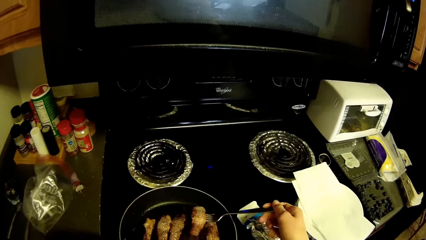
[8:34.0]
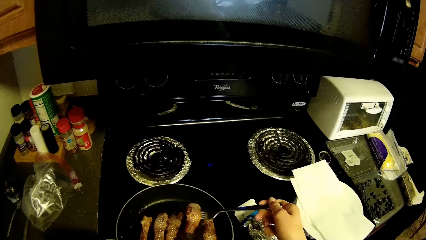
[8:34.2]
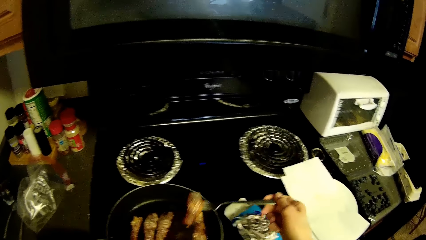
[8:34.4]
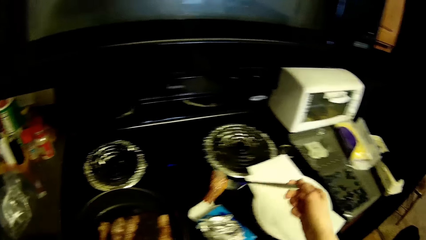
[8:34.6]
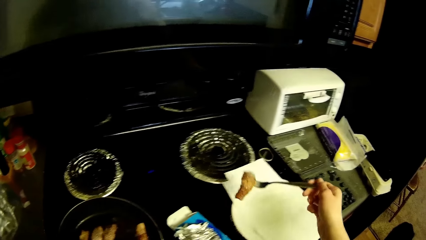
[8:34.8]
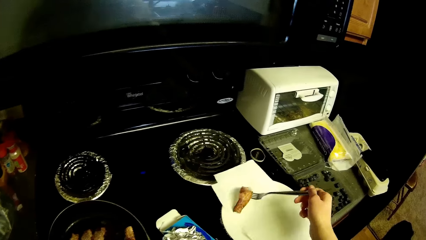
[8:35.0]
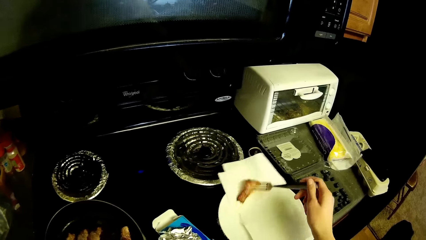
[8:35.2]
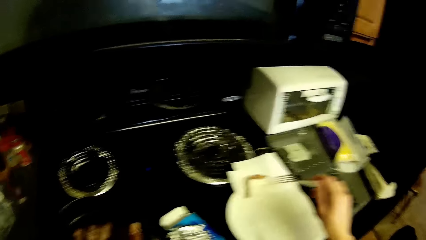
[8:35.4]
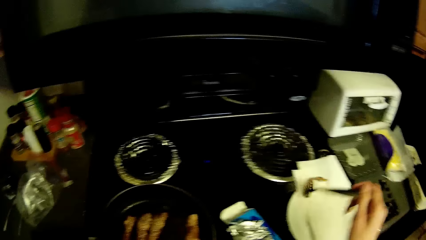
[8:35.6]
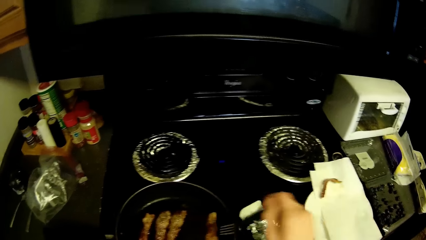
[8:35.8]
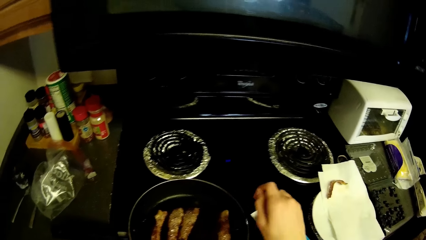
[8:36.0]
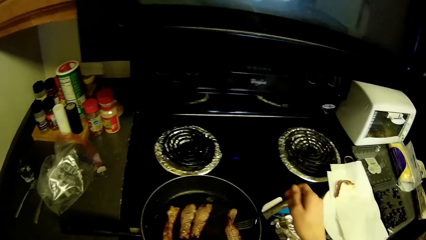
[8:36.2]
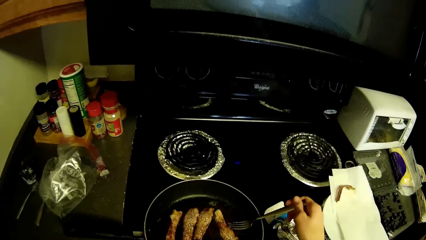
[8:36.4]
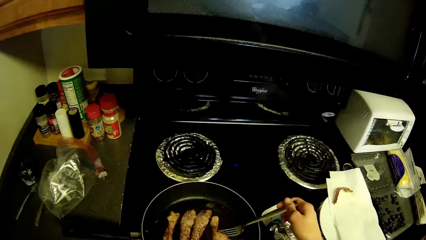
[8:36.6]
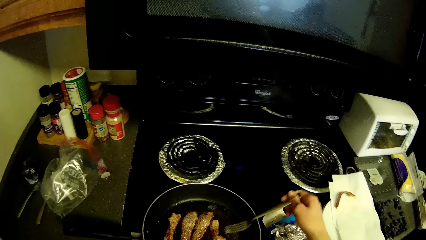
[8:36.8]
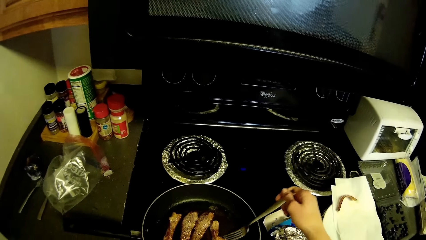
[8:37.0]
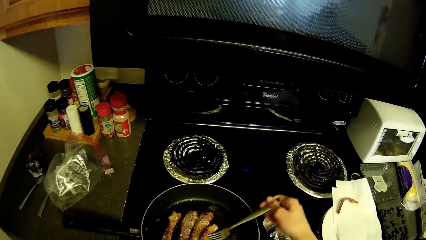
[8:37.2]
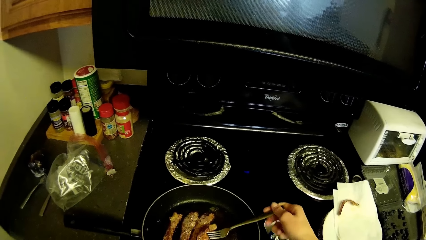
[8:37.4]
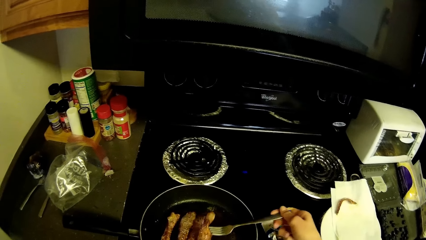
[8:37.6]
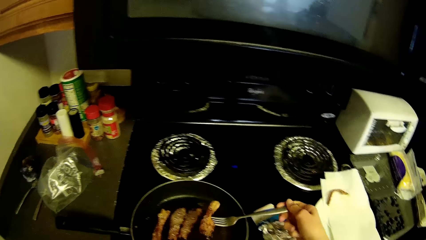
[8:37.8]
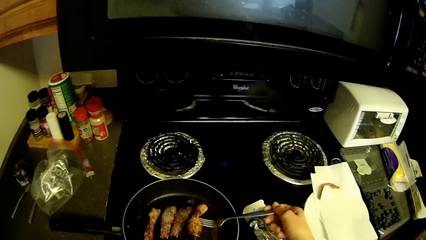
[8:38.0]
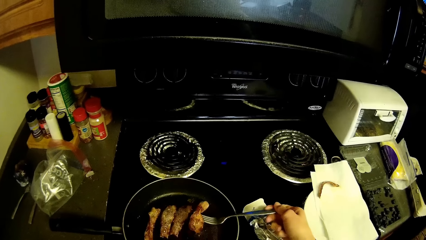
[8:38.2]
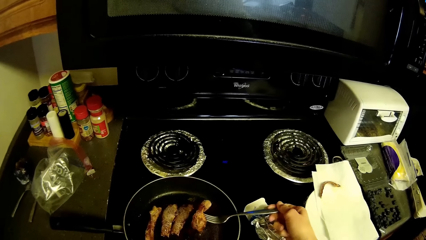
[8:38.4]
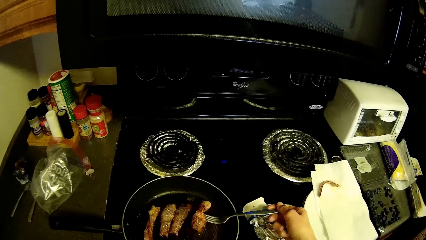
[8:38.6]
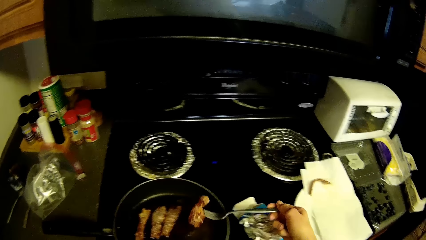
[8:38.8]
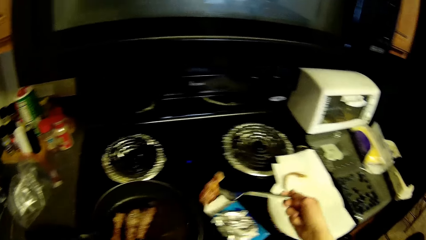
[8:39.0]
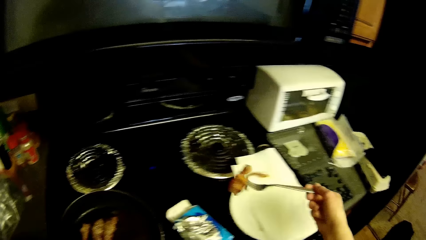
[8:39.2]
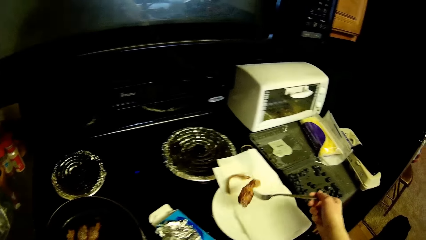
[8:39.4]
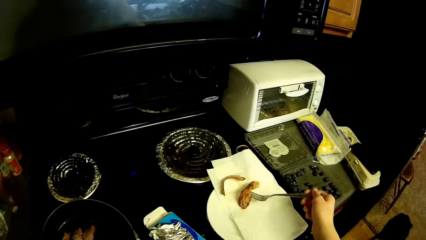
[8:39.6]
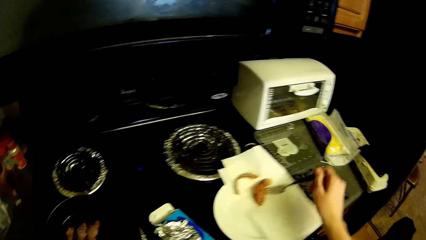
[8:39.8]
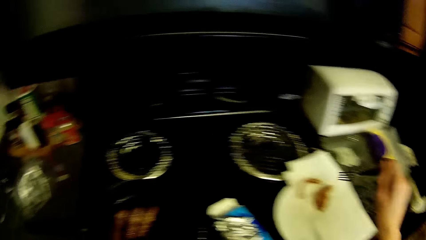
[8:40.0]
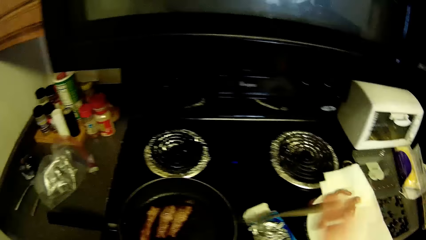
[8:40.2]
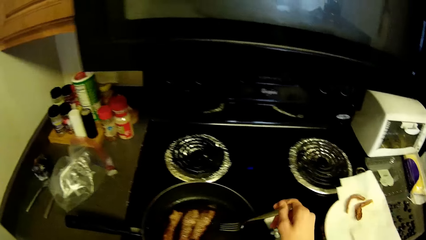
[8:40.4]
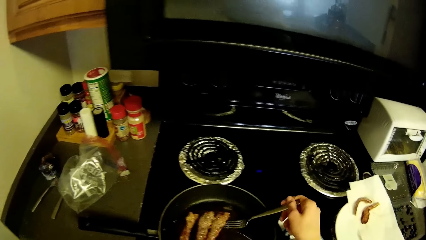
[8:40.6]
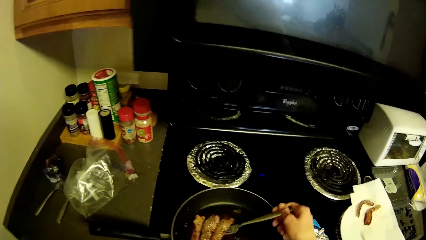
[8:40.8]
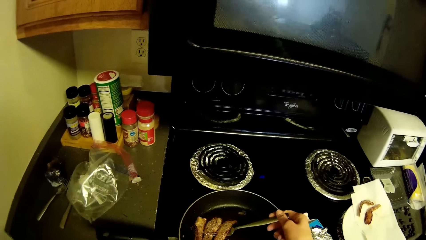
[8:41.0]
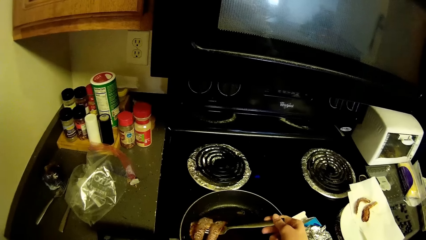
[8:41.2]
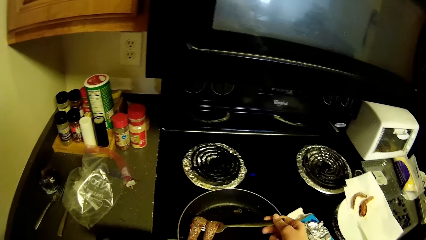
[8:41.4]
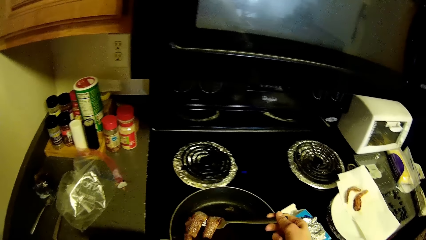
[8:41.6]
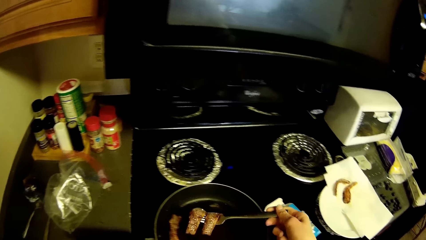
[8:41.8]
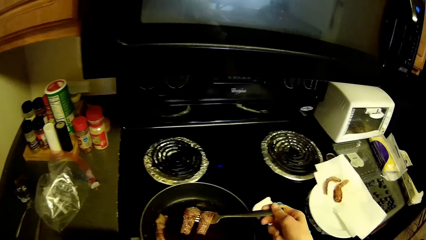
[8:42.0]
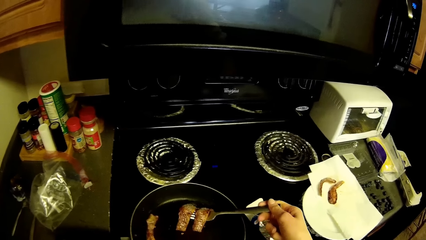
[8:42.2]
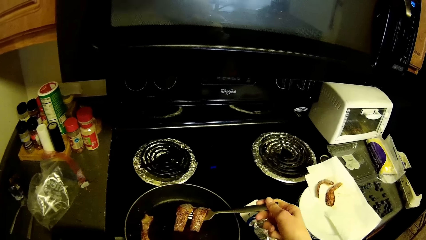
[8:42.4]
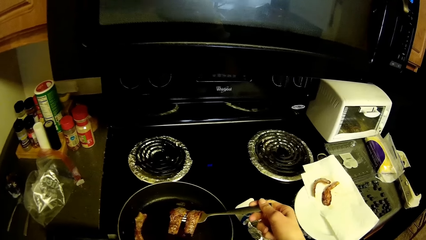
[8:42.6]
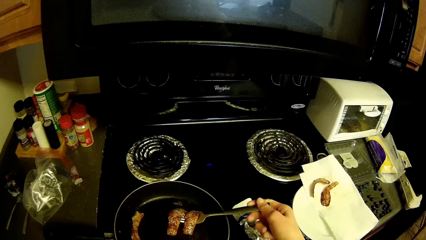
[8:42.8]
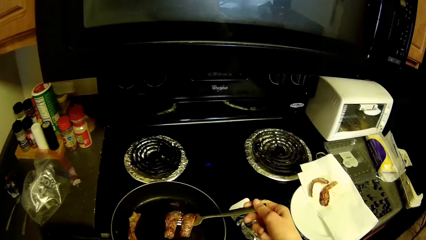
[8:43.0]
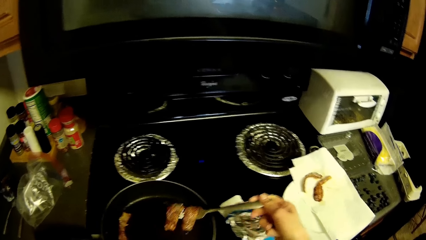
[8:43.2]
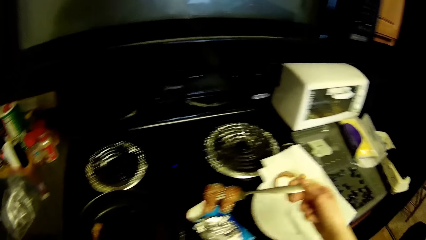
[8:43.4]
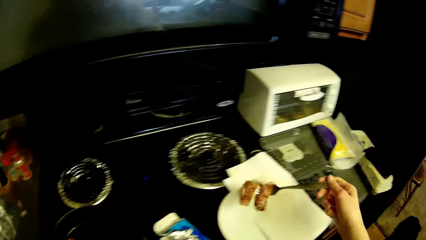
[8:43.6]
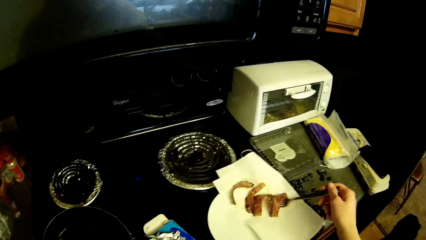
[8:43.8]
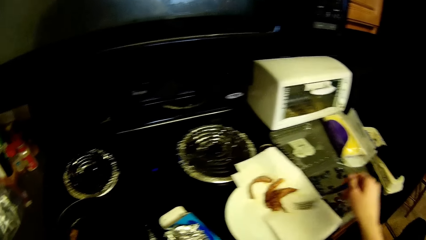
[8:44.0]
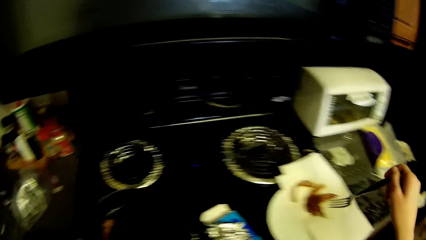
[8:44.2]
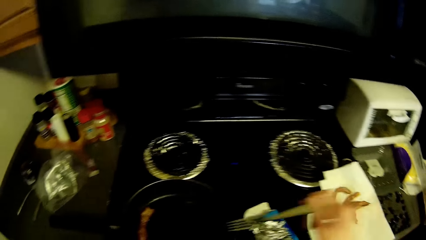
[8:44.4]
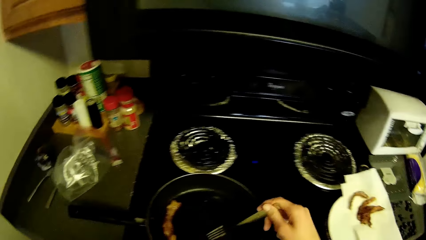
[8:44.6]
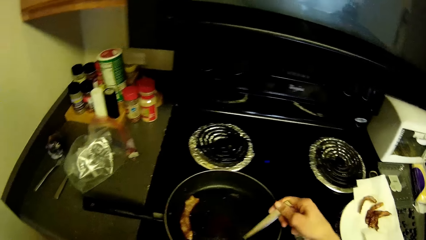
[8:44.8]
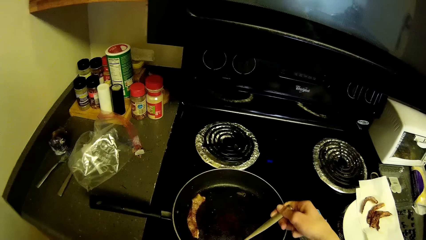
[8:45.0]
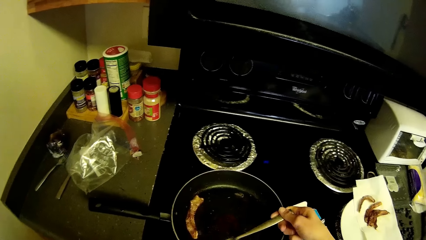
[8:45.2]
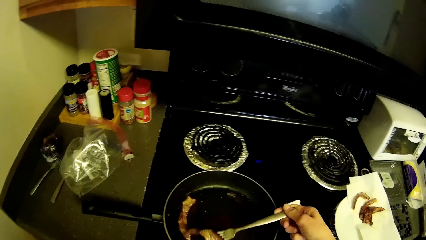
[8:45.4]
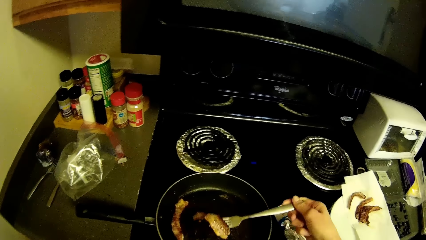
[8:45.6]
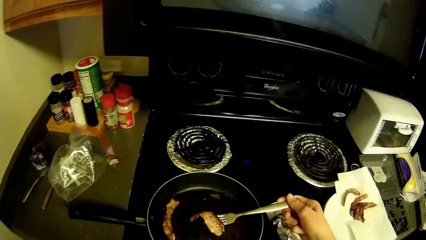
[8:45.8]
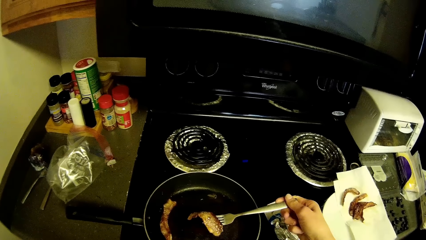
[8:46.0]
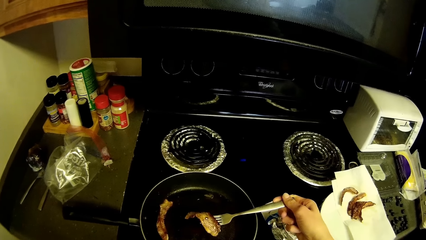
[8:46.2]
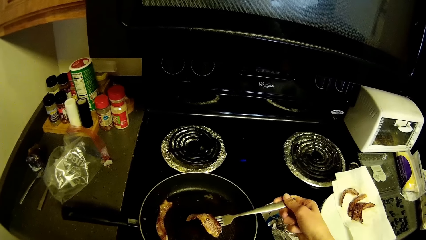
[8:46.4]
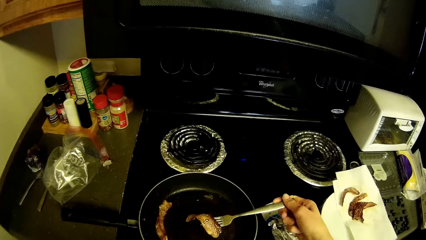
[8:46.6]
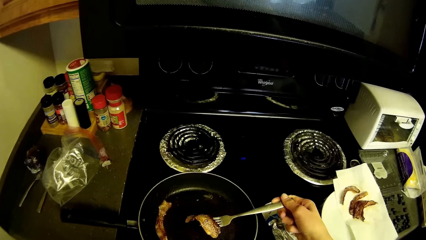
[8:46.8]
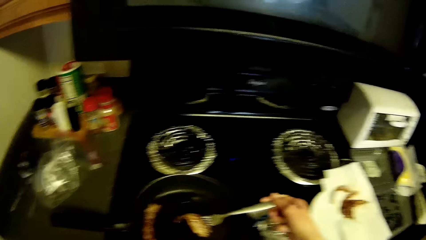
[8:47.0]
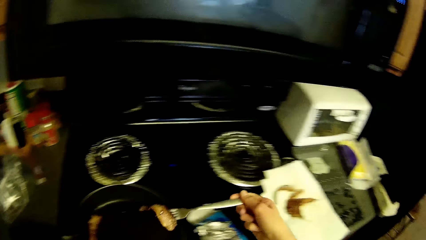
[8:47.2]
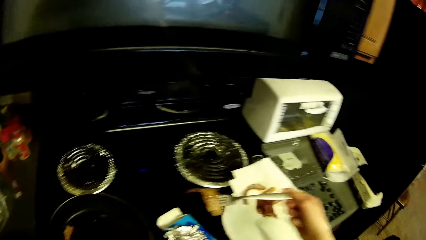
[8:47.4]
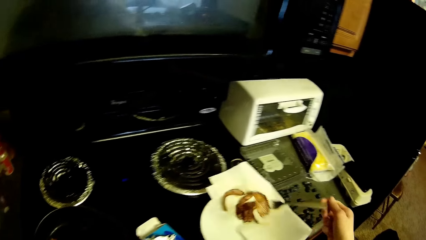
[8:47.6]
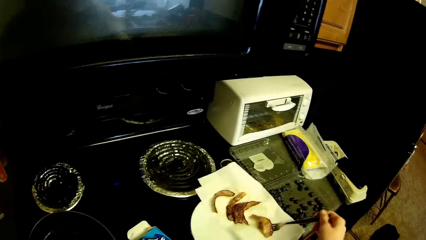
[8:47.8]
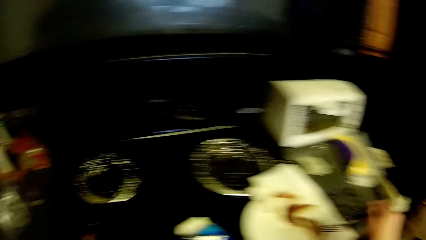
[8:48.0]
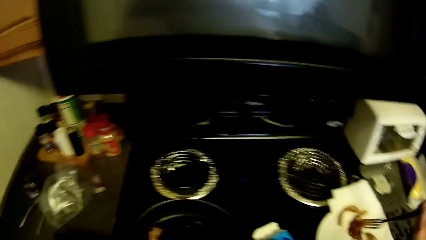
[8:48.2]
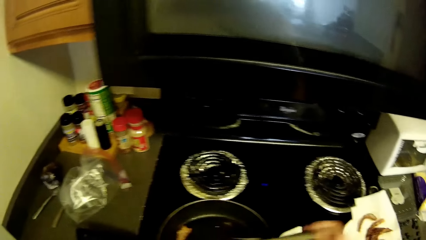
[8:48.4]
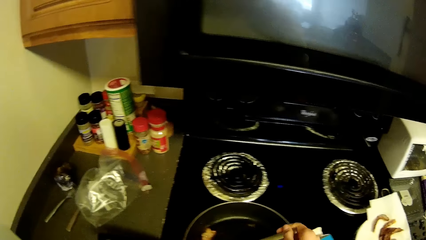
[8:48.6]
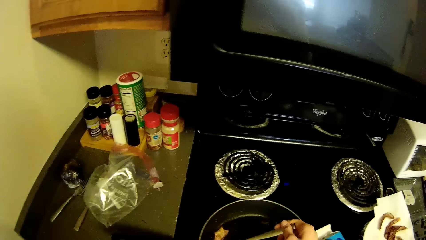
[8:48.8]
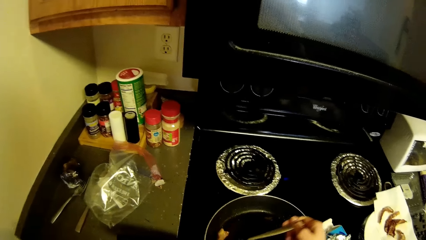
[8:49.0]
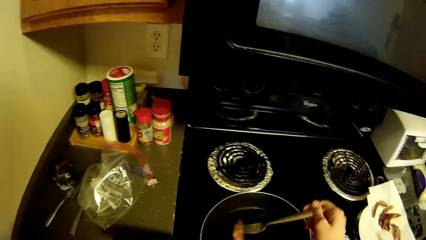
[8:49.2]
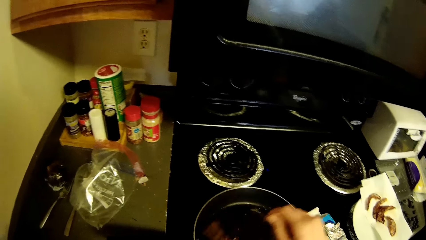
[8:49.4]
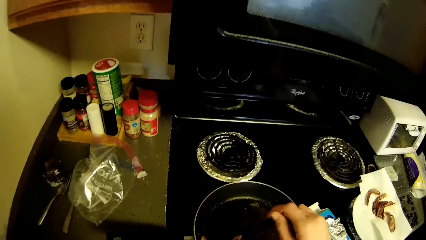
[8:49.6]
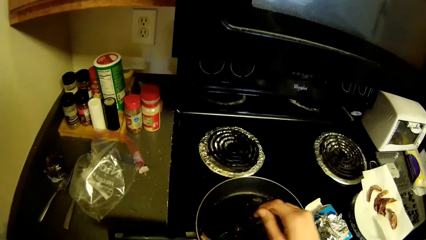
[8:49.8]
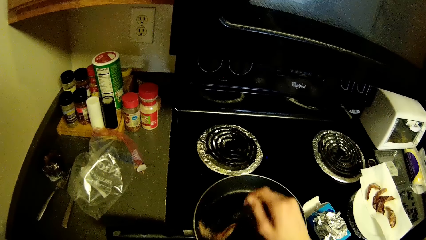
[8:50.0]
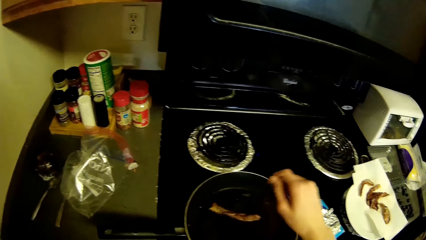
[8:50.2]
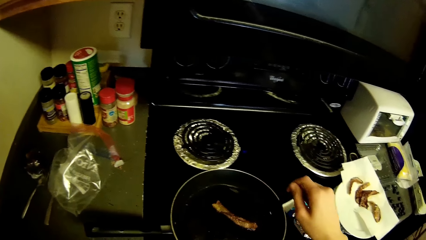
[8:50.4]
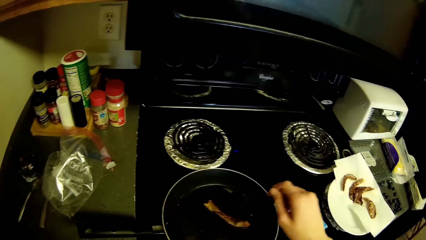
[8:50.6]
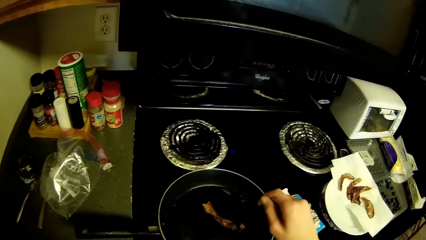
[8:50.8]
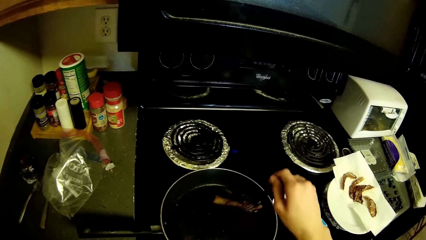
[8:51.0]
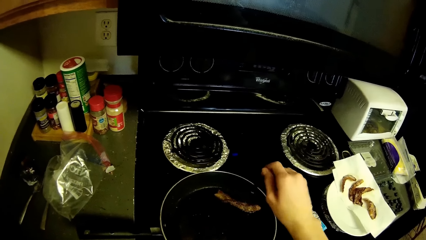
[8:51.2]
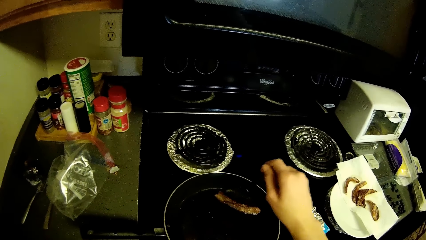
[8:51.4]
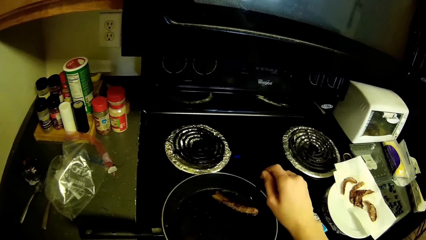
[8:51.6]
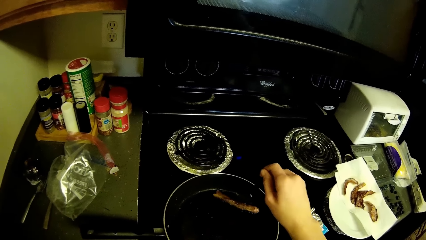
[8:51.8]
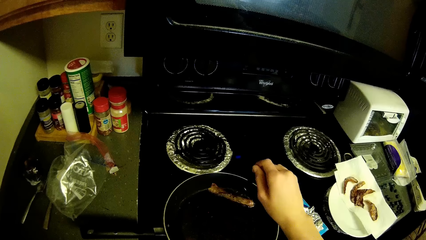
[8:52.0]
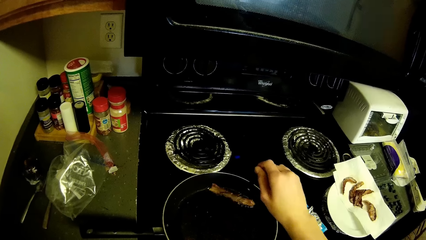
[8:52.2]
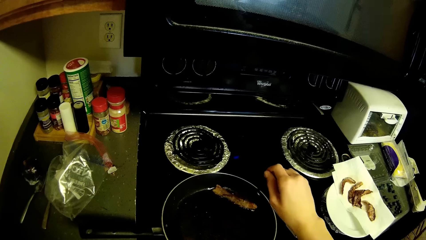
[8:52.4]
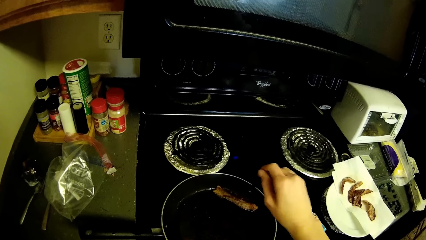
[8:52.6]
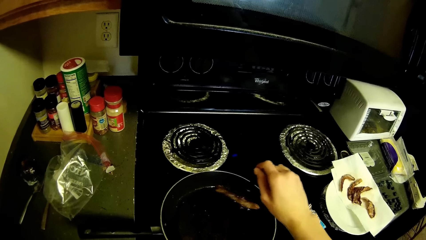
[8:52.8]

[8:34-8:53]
The camera wearer puts the fried beef in the plate on the table with the fork in his right hand. He picks a fried beef from the frying pan with the fork in his right hand. He puts the fried beef in the plate on the table with the fork in his right hand. He picks fried beefs from the frying pan with the fork in his right hand. He puts the fried beefs in the plate on the table with the fork in his right hand. He picks a fried beef from the frying pan with the fork in his right hand. He puts the fried beef in the plate on the table with the fork in his right hand. He adjusts a beef in the frying pan with the fork in his right hand.
